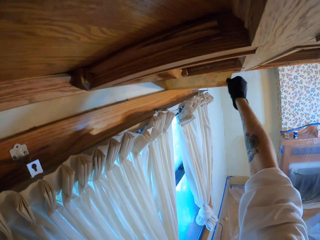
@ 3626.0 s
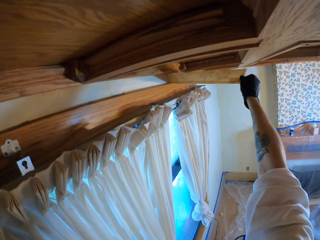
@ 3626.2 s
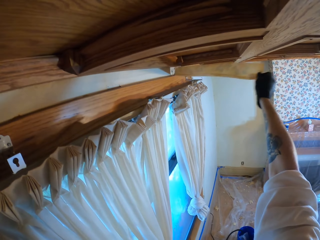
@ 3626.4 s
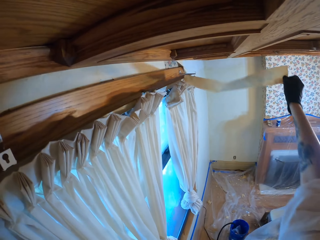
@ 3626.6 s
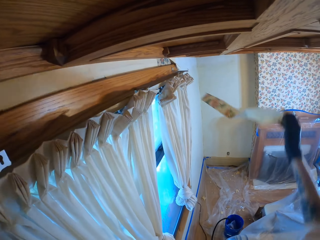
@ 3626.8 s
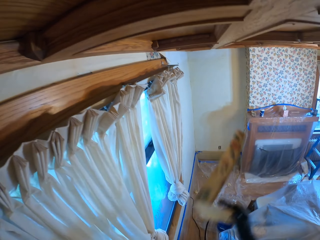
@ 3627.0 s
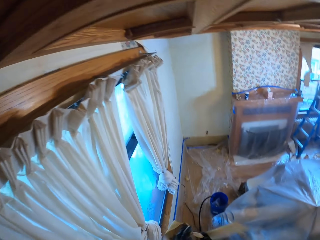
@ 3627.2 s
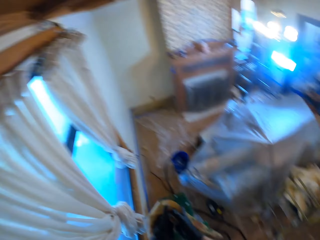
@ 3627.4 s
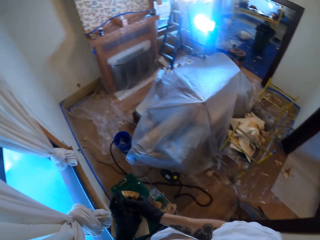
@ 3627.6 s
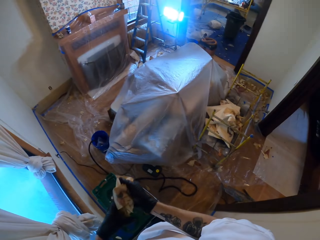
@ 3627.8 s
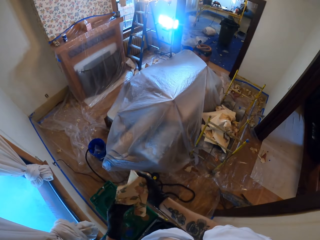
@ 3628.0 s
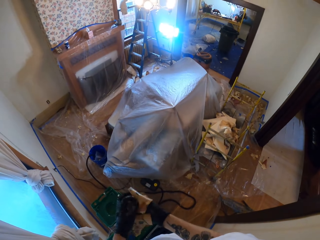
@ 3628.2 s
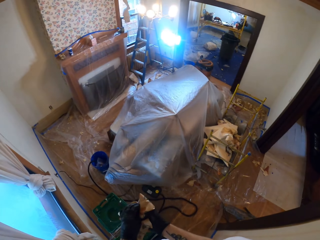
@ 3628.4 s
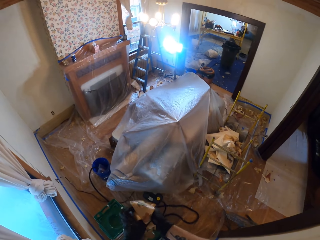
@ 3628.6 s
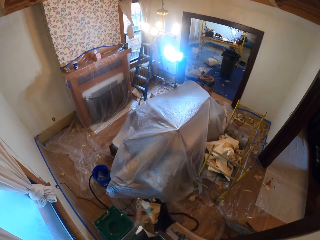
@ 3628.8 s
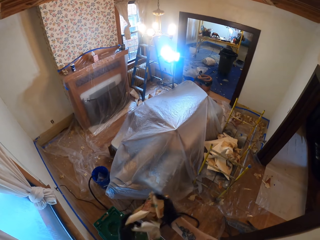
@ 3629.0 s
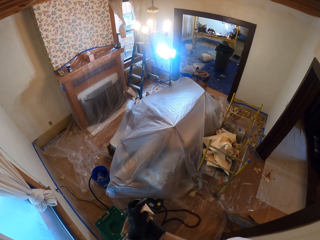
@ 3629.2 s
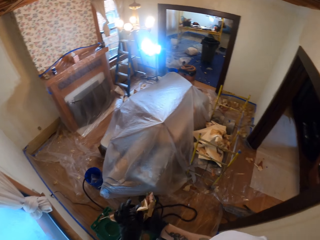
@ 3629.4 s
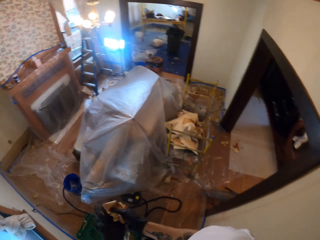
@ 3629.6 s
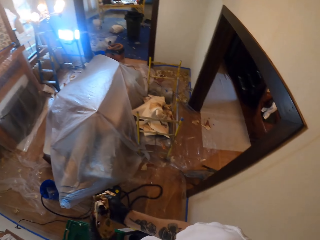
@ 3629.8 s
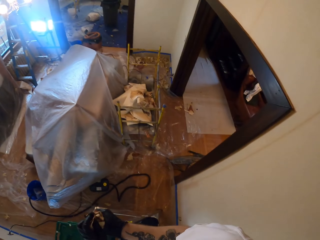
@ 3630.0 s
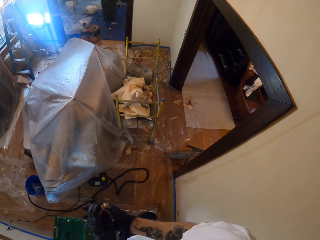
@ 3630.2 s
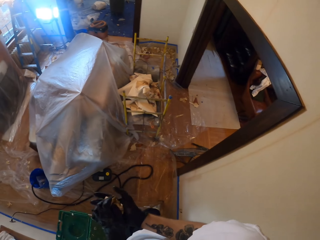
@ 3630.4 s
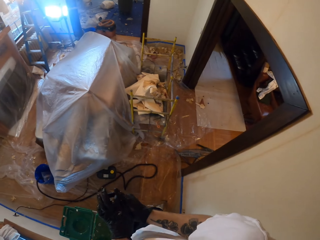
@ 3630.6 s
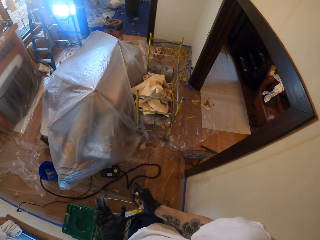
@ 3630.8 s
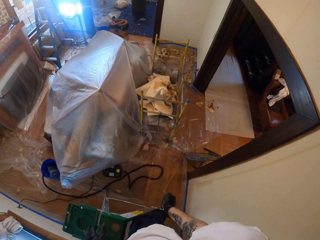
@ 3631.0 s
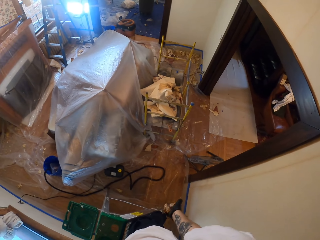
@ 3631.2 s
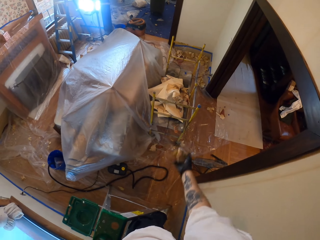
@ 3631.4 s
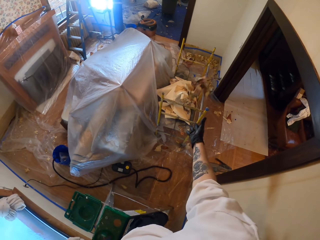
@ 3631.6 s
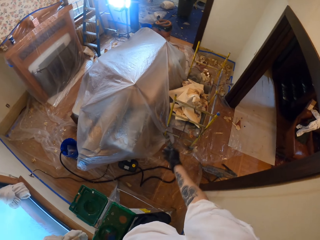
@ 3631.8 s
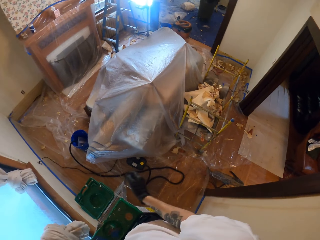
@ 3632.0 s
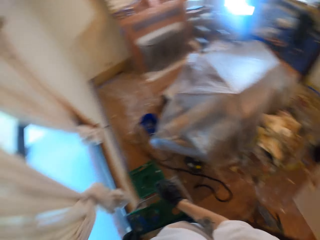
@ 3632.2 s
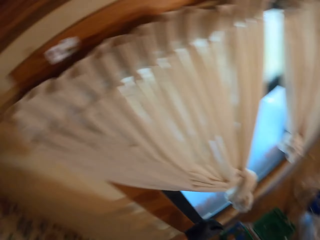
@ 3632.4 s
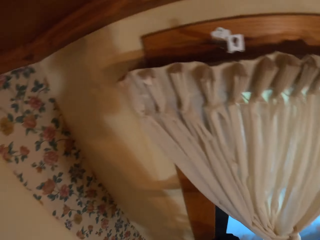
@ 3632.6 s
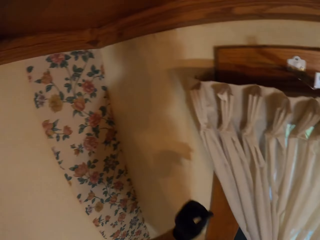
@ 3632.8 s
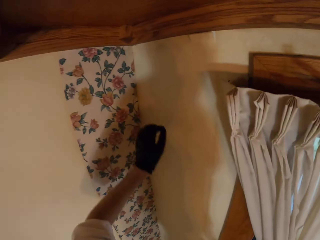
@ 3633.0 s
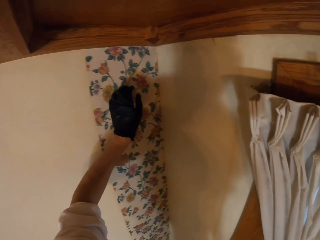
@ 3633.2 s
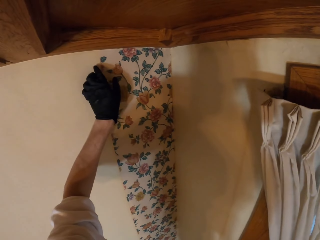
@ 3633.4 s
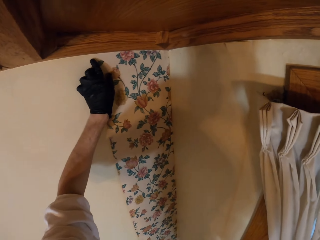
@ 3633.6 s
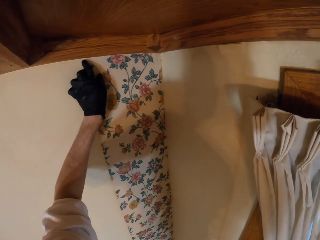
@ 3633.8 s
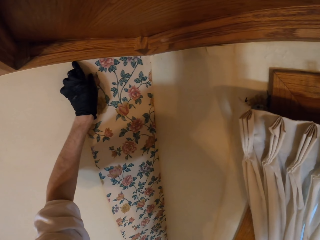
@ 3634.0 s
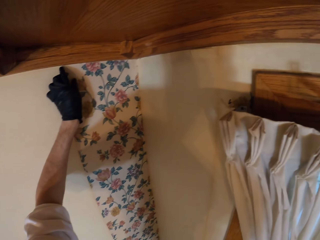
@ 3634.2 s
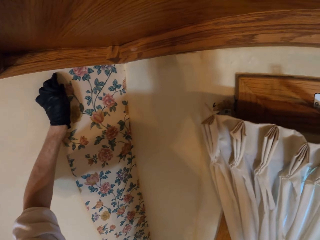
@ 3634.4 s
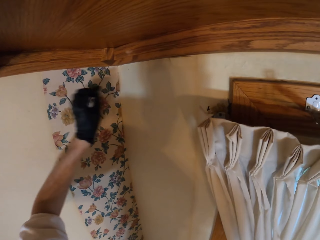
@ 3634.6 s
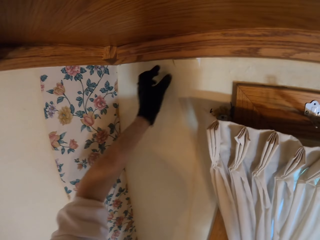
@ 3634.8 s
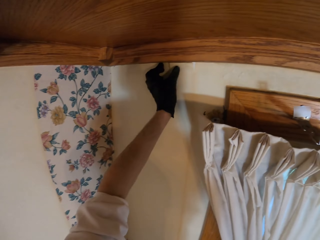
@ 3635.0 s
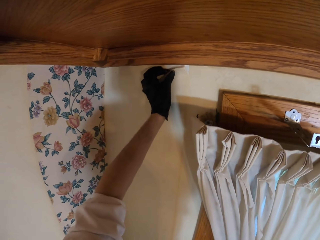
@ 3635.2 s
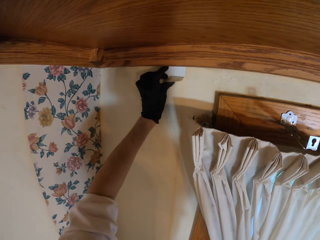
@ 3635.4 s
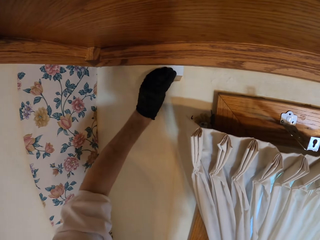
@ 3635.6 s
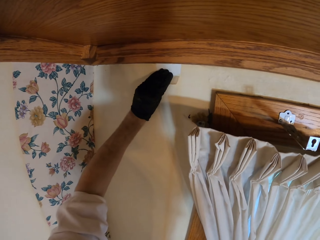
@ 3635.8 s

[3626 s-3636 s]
The camera wearer holds the lining in hands. They fold the lining. They throw the lining on the floor. They pluck the lining on the wall.

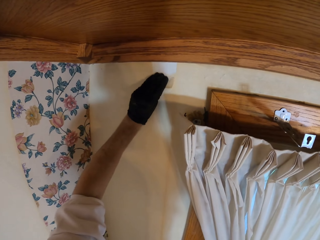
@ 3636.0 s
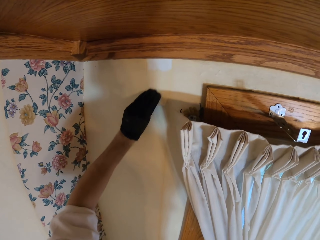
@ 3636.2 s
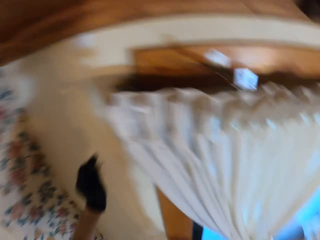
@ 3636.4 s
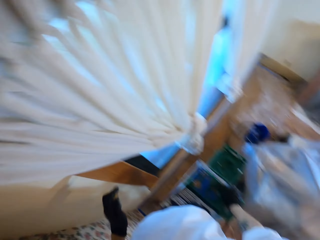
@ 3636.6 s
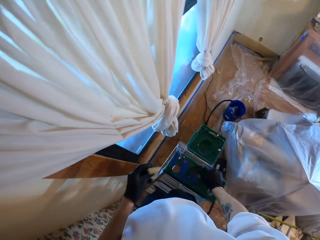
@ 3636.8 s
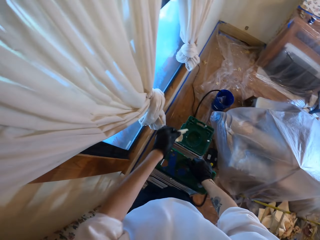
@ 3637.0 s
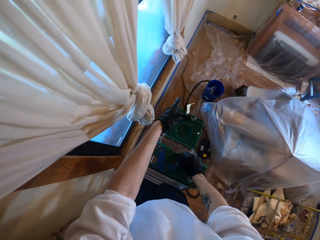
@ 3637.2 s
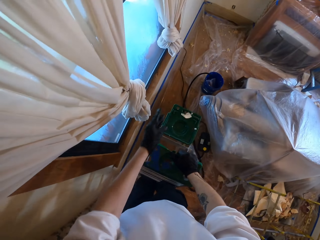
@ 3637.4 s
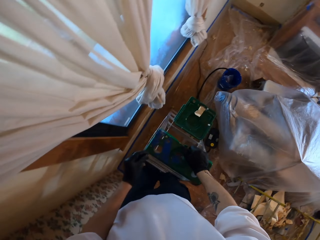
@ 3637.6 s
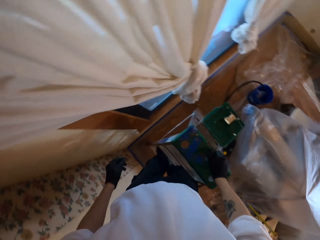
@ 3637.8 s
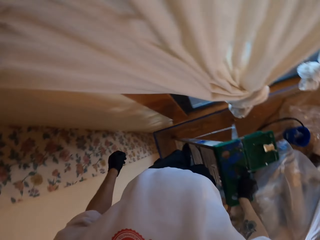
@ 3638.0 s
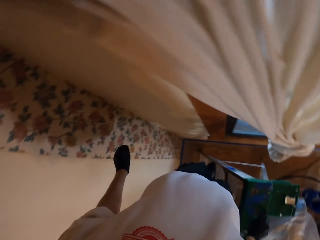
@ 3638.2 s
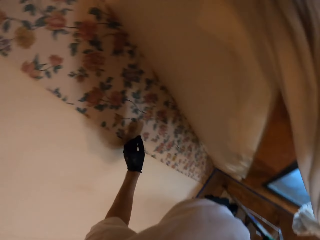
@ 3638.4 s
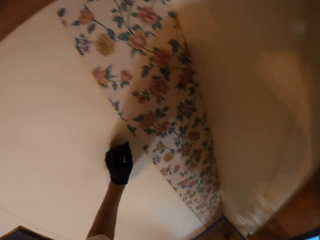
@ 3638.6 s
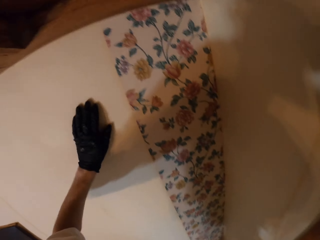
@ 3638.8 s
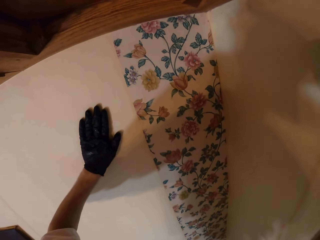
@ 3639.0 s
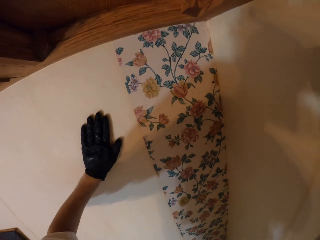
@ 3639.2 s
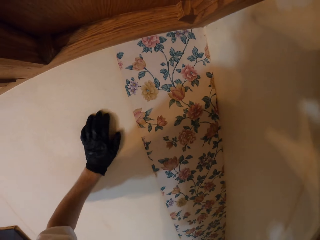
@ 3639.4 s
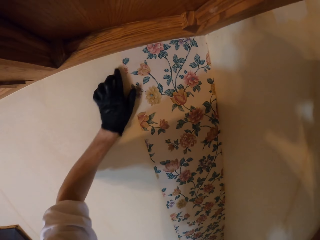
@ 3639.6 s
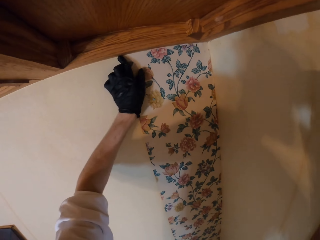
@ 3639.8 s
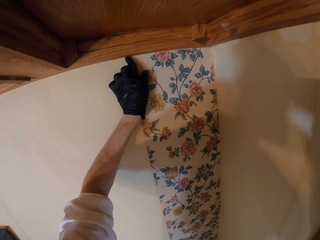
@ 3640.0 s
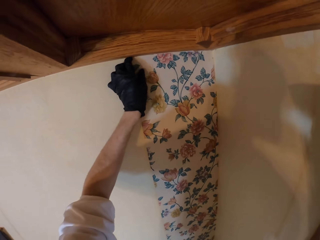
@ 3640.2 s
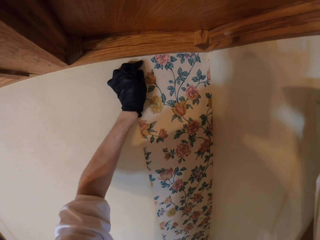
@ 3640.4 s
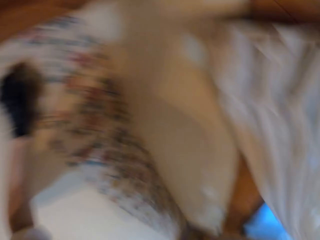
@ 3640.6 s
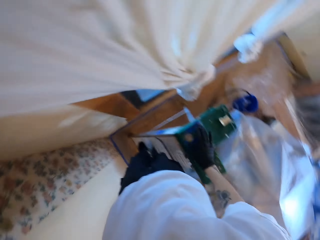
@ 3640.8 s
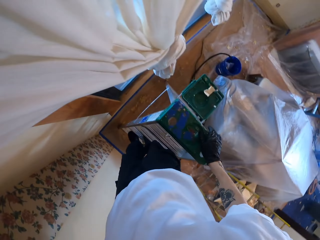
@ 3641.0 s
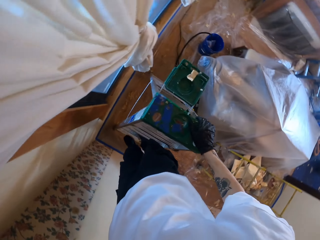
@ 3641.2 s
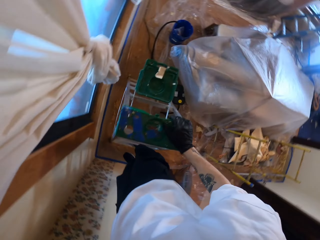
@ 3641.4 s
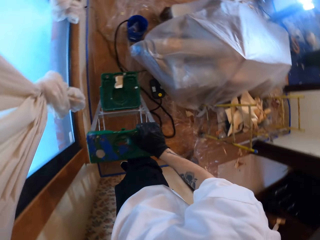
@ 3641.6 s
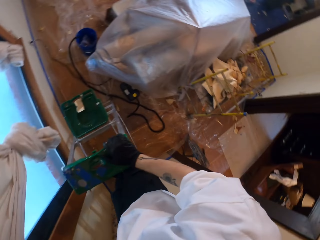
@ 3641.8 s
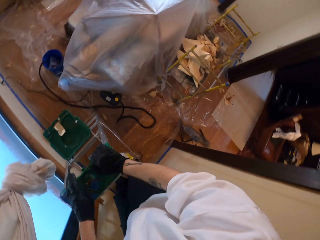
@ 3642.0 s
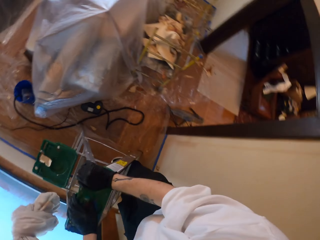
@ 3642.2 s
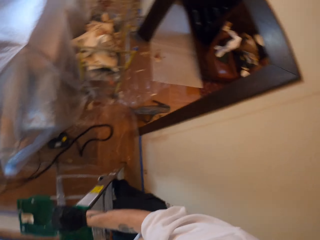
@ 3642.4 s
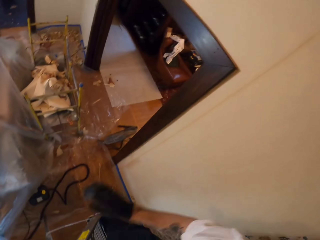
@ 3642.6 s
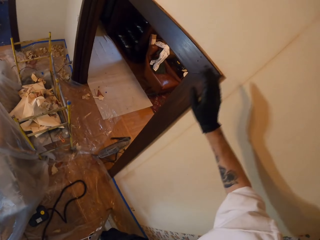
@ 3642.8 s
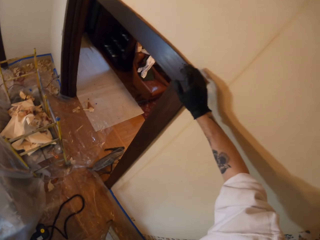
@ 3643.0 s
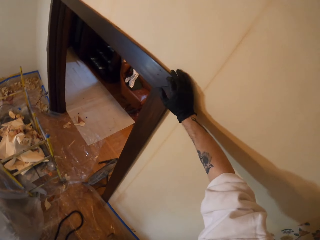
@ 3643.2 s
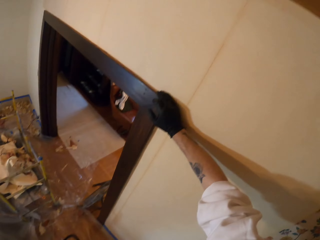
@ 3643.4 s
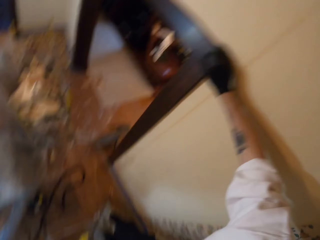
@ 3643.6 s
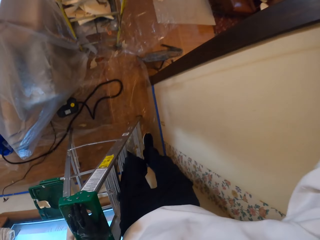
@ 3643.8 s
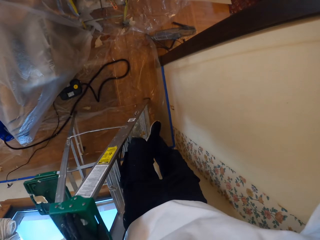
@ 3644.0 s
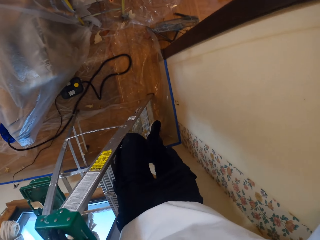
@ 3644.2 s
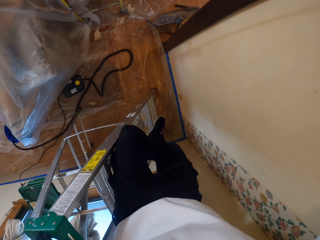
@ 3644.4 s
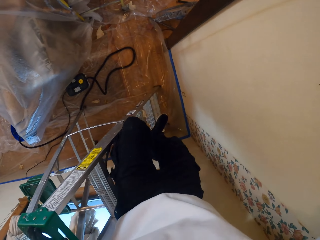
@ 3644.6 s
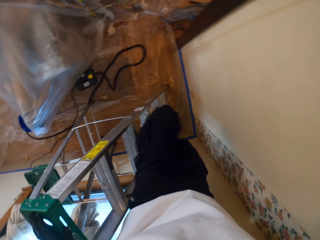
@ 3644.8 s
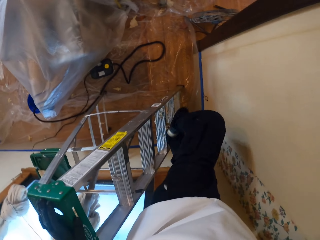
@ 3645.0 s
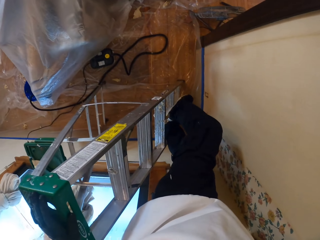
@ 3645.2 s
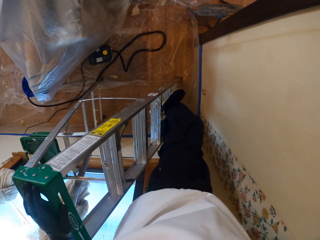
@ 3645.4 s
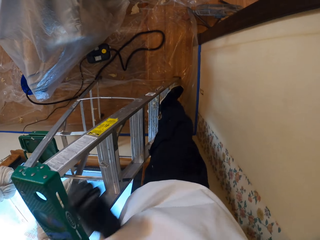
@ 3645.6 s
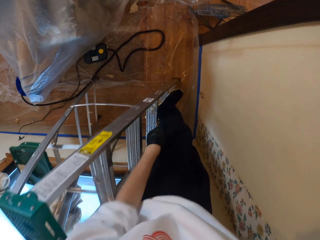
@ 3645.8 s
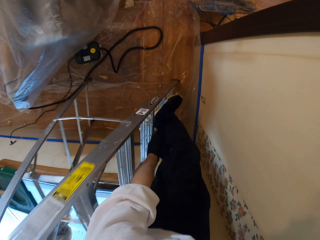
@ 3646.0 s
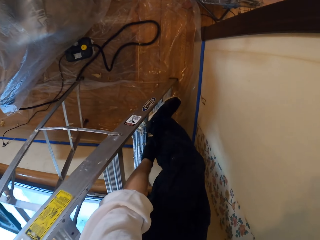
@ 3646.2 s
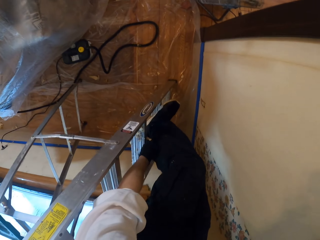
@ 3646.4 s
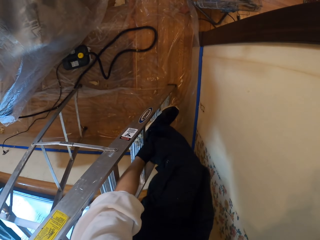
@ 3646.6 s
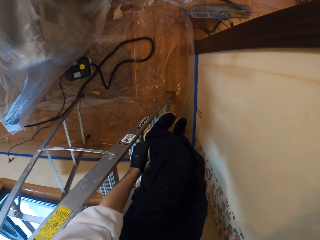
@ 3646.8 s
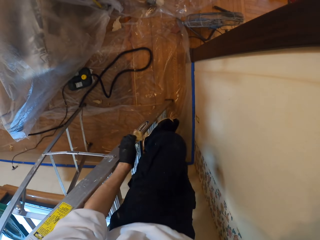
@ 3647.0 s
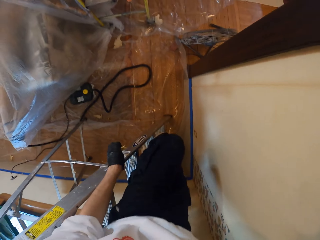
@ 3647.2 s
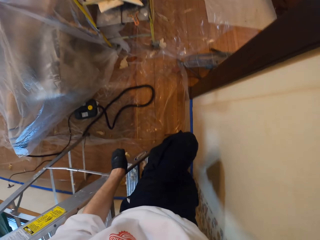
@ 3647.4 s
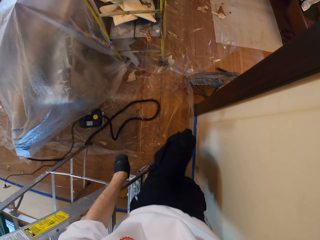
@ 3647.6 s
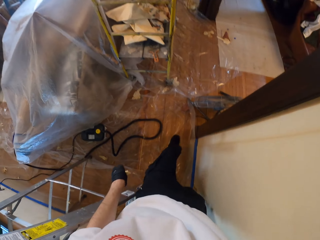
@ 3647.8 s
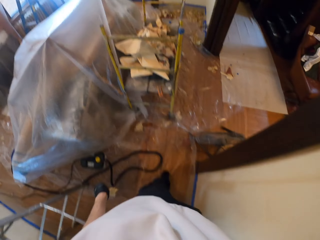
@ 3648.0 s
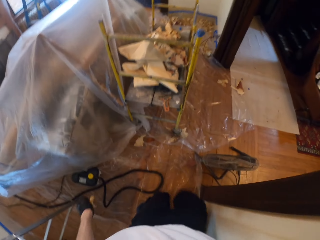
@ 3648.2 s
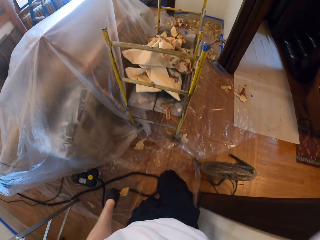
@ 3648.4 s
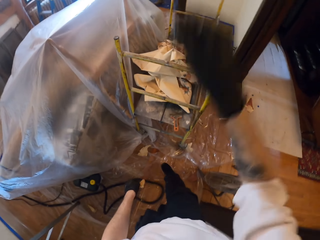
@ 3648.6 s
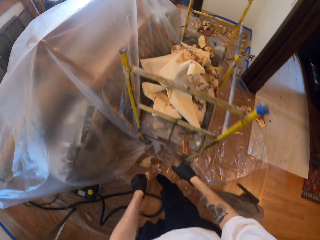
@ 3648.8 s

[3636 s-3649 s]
The camera wearer throws the dirt on the floor. They pluck a lining on the wall. They look around. They descend from the ladder. They pick up glue waste.
